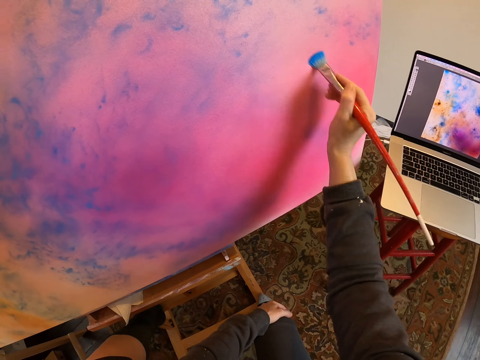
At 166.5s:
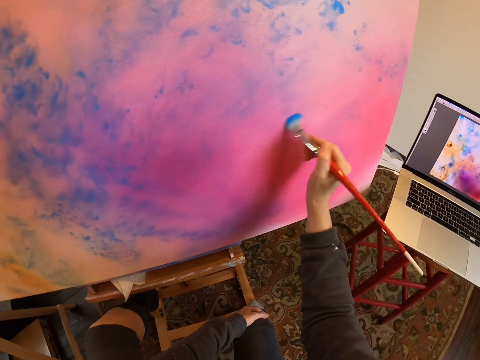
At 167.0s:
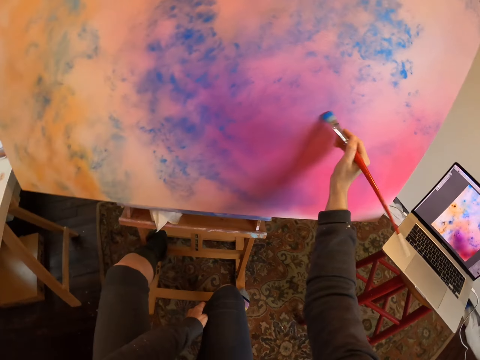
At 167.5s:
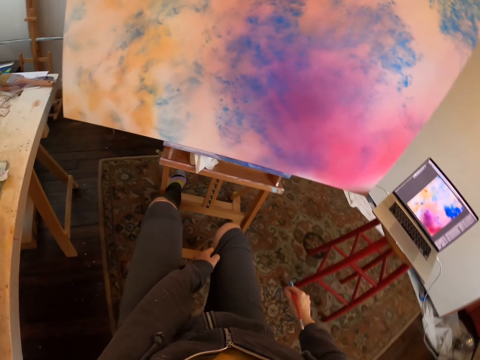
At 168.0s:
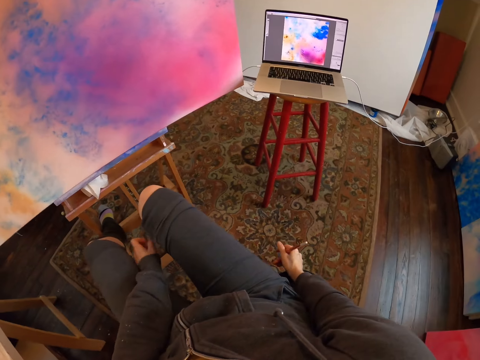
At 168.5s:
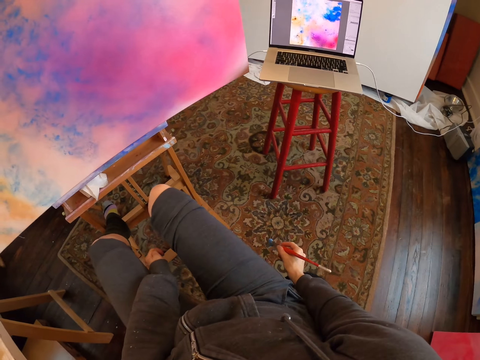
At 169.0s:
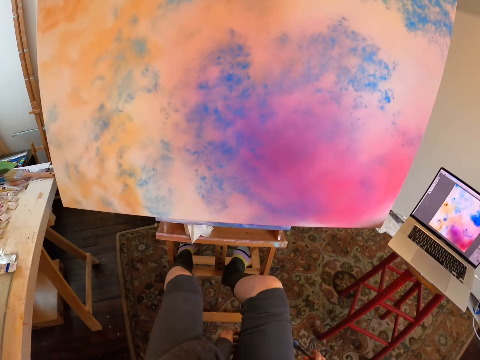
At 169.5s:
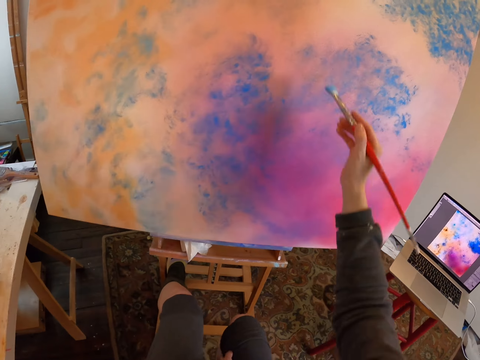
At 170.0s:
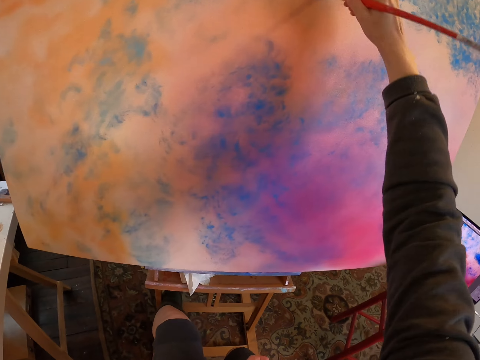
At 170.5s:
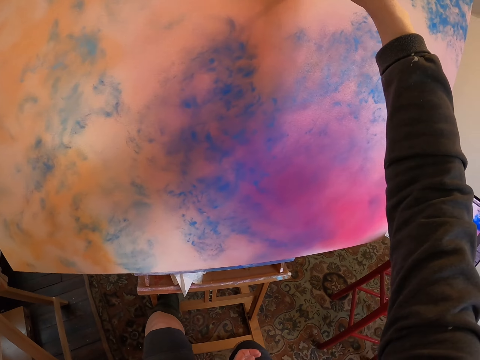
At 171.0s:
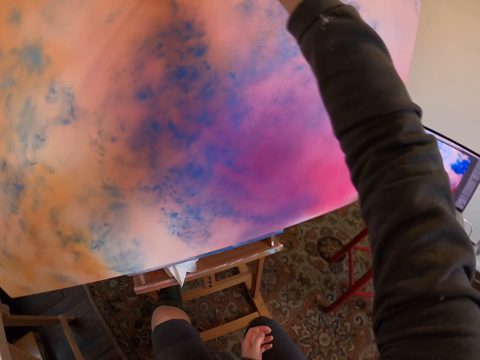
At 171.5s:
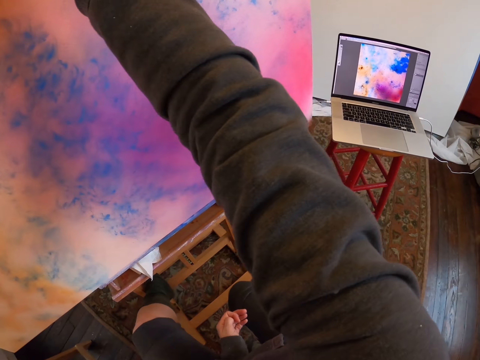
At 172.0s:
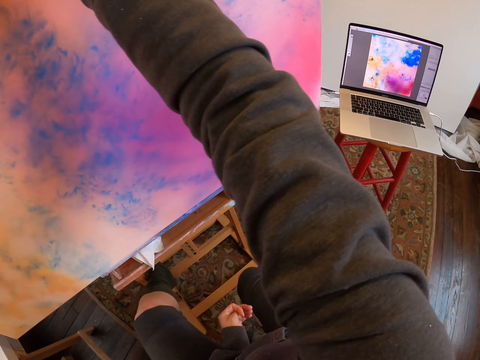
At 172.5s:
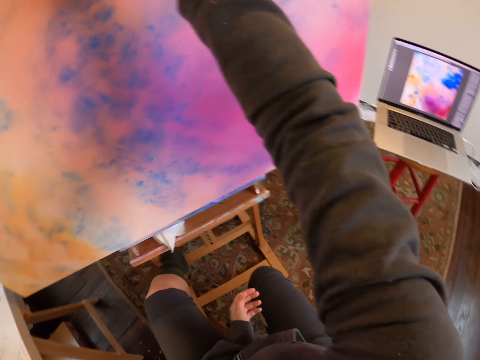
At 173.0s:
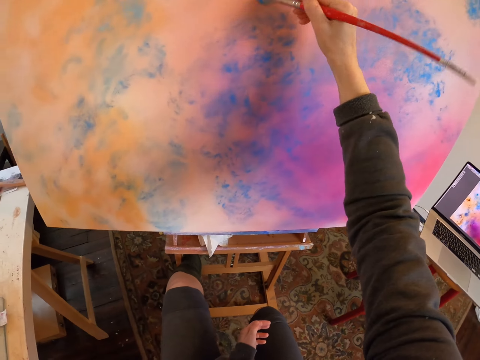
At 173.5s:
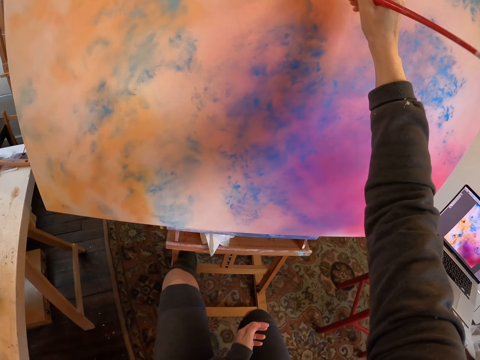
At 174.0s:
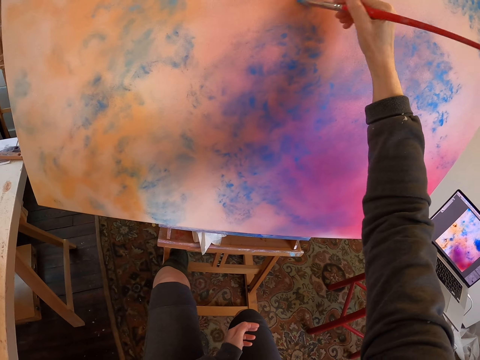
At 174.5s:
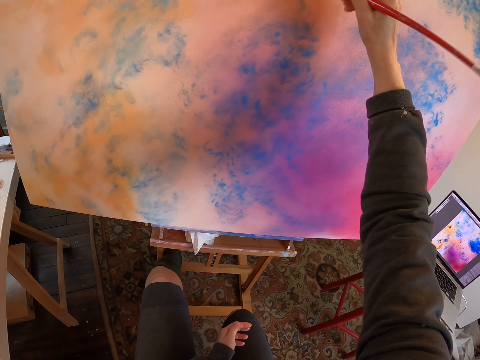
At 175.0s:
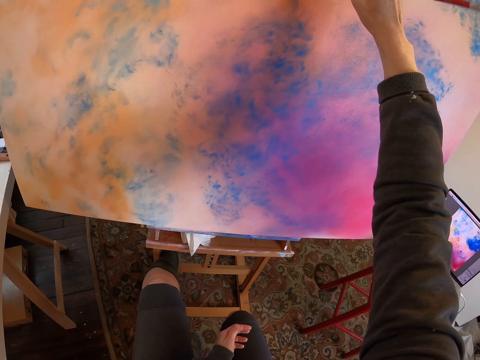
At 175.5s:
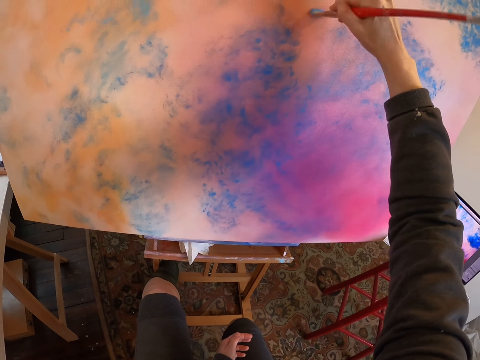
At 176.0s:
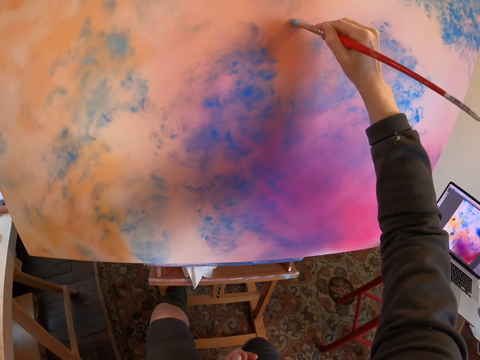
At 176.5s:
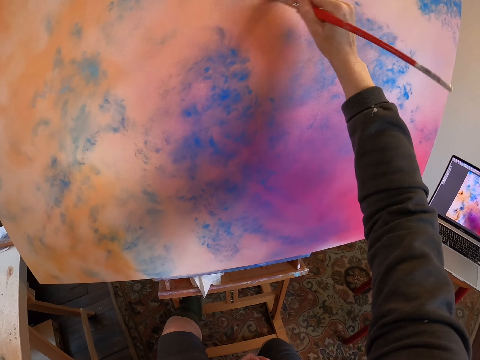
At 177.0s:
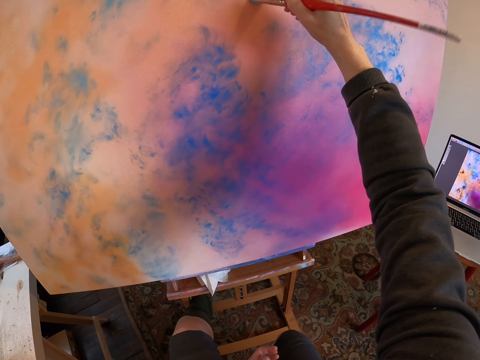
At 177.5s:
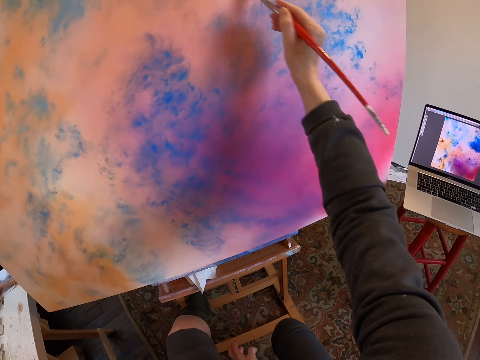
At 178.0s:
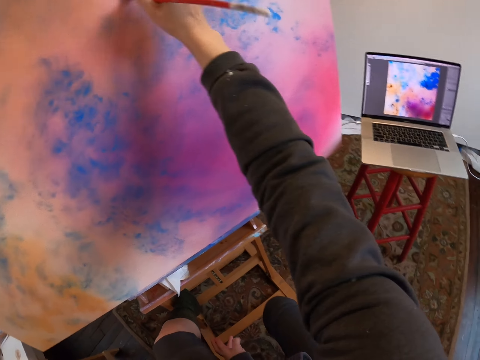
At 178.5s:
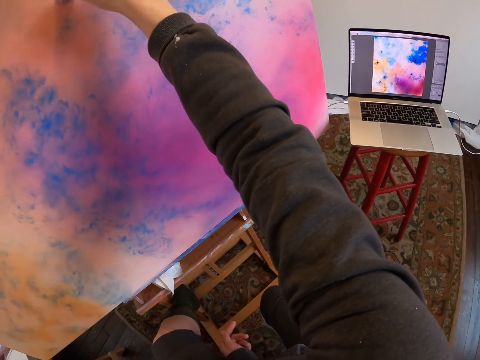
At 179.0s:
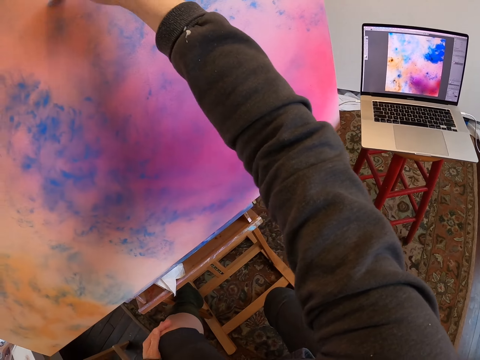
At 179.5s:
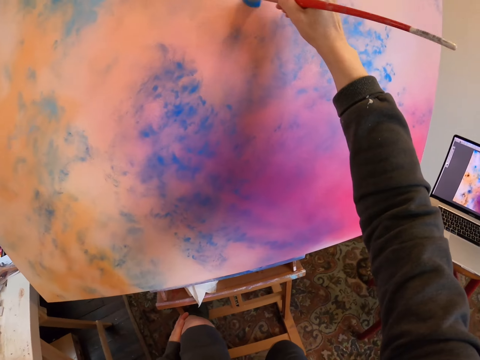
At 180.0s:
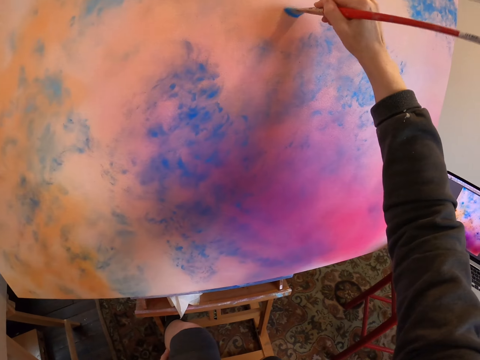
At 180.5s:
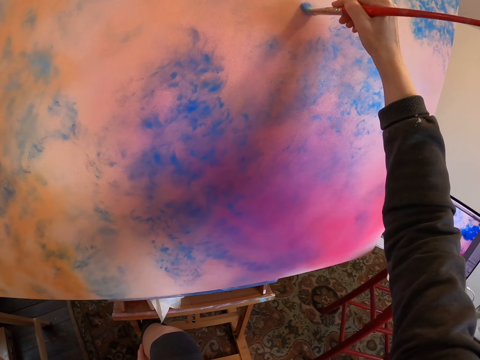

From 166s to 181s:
The camera wearer touches the chair. They look at the painting. They paint on the canvas.

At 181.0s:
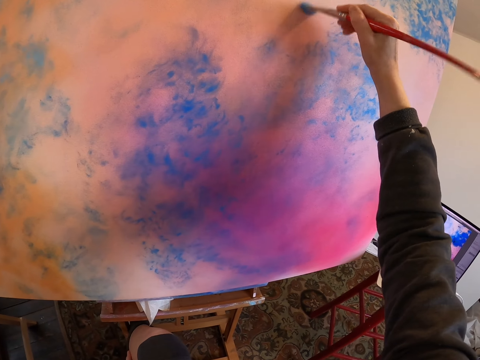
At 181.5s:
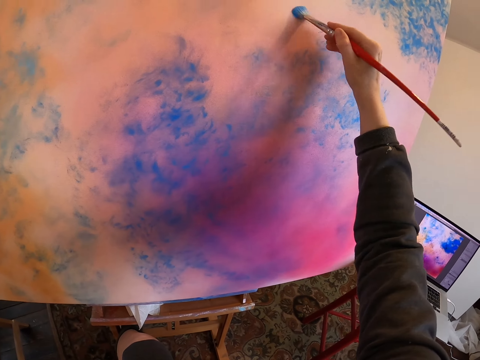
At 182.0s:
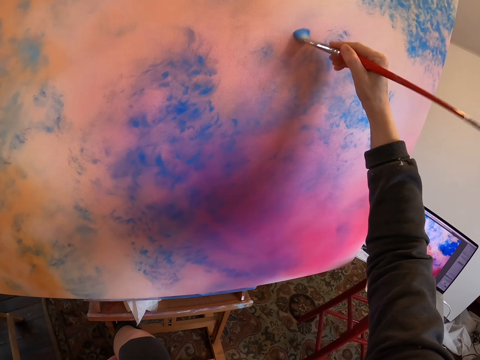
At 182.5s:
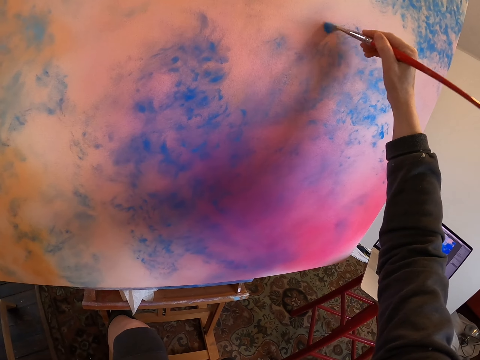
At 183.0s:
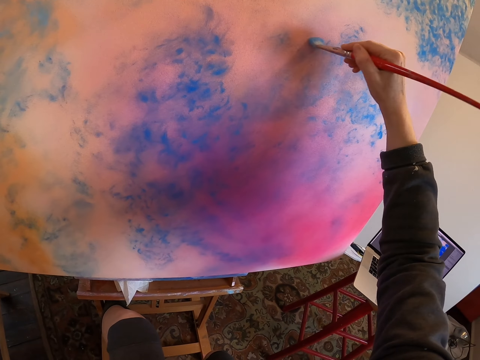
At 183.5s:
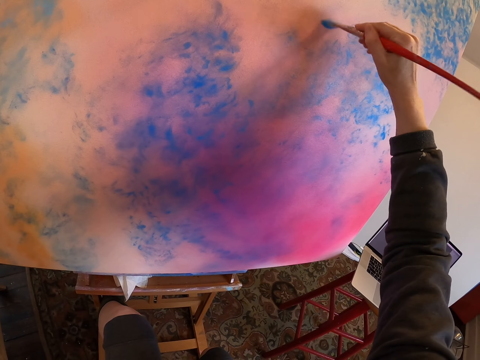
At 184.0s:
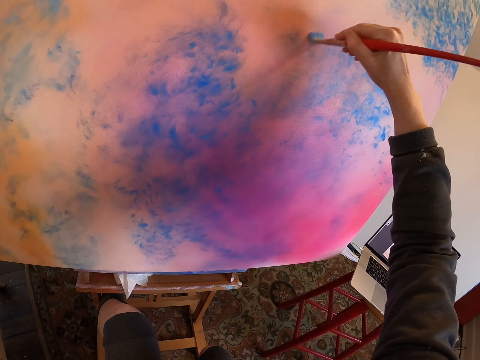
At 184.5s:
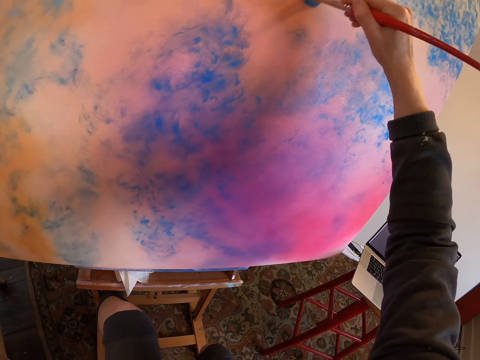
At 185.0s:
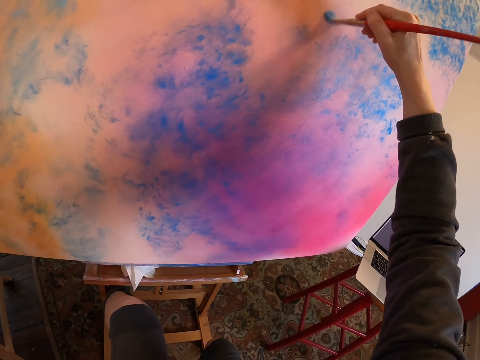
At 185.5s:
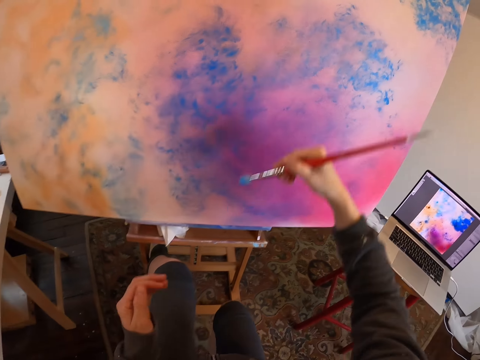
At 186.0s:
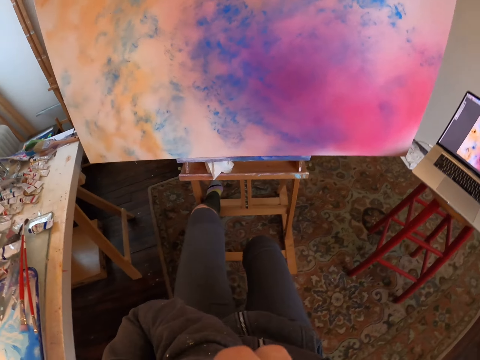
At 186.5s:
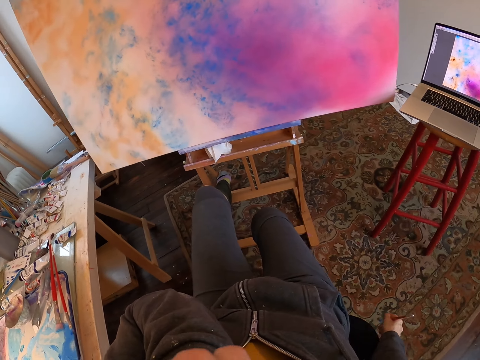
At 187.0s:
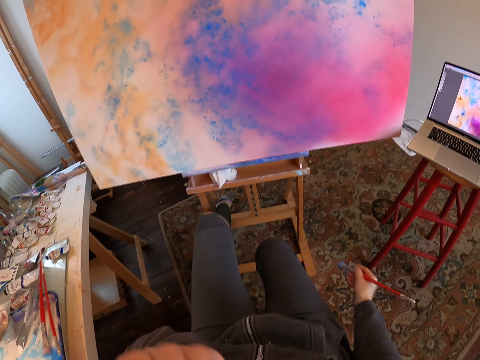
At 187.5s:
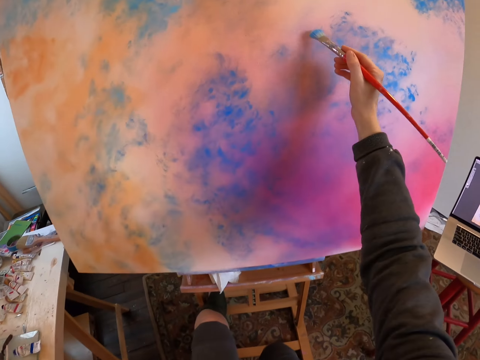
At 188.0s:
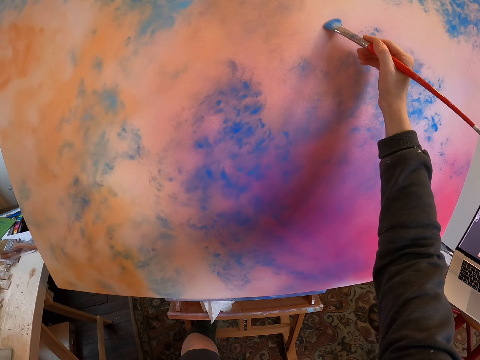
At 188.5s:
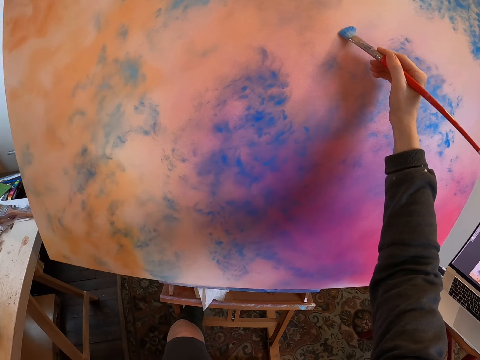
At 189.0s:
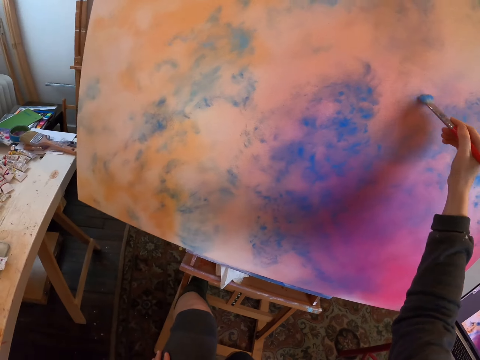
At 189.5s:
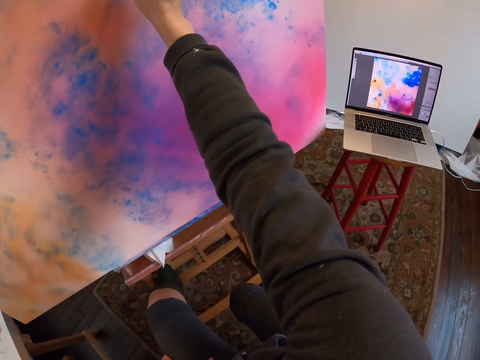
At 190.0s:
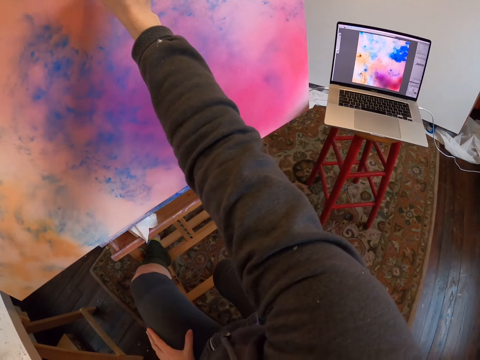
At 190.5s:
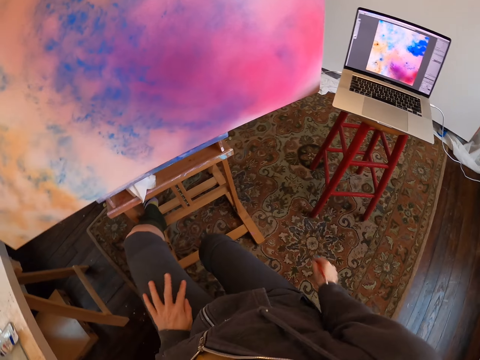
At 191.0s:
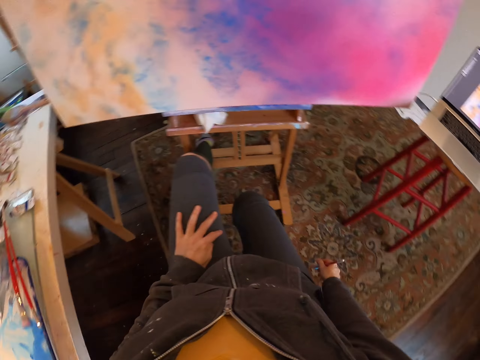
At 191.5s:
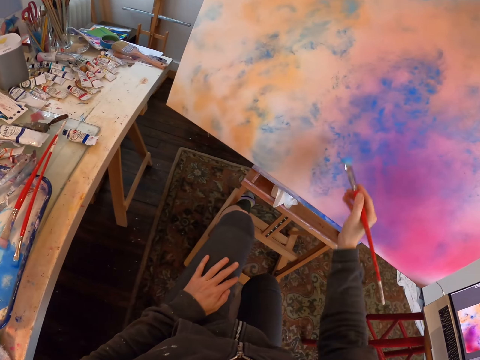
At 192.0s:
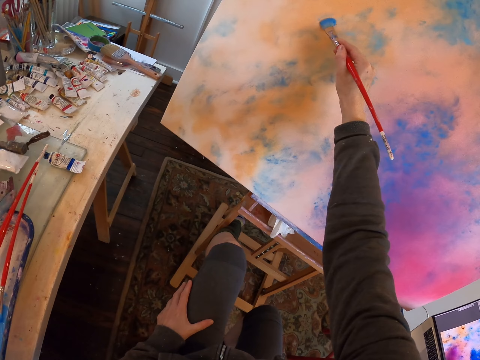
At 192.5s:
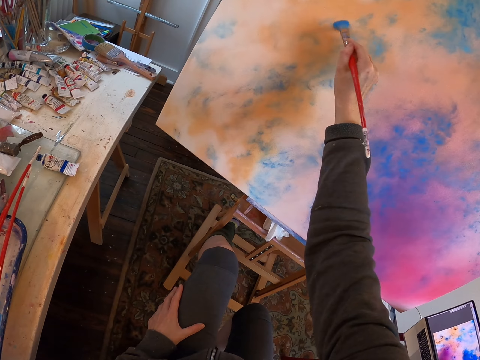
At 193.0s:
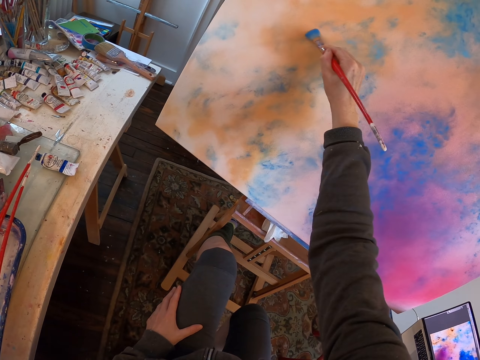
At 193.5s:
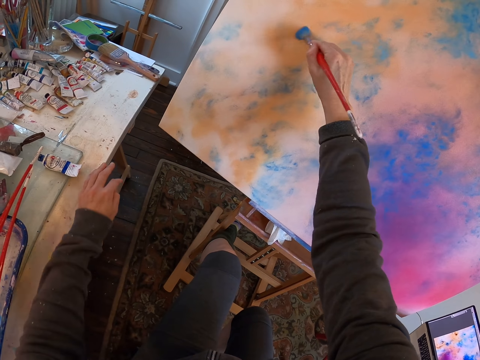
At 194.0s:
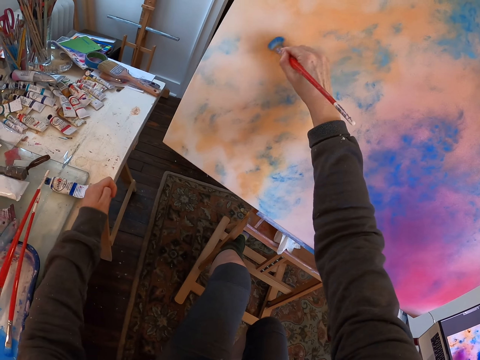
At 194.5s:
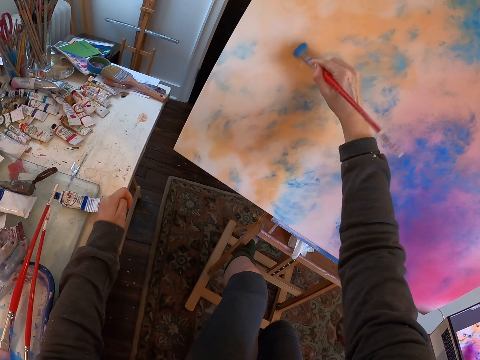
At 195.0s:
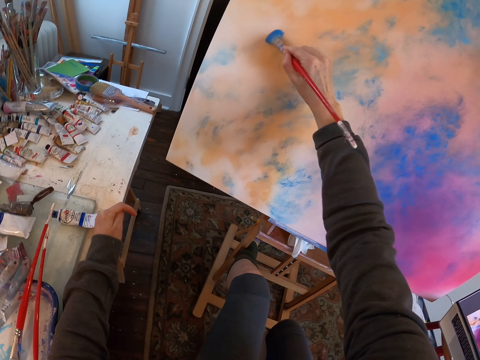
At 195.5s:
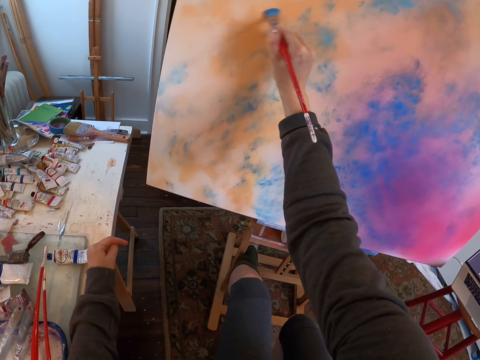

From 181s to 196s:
The camera wearer touches the chair. They touch the table.
